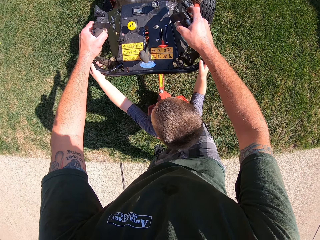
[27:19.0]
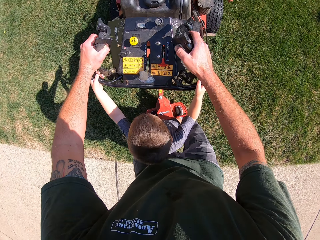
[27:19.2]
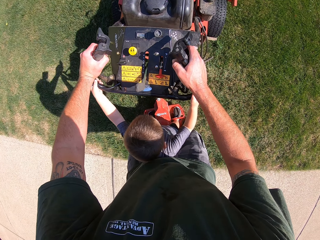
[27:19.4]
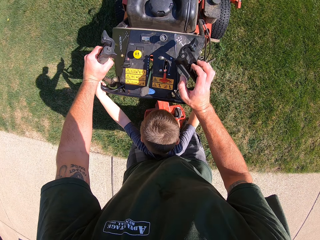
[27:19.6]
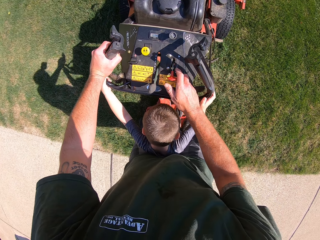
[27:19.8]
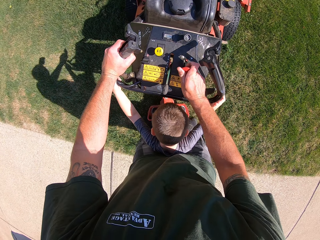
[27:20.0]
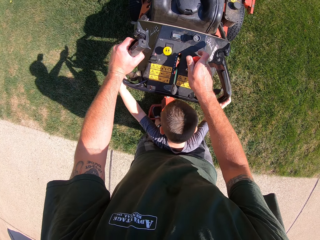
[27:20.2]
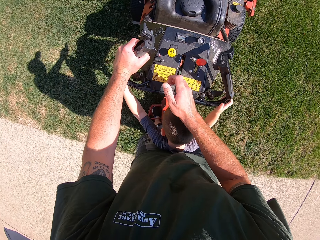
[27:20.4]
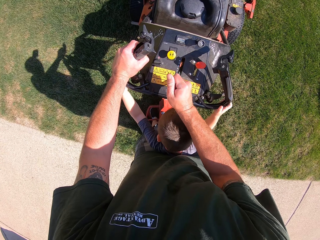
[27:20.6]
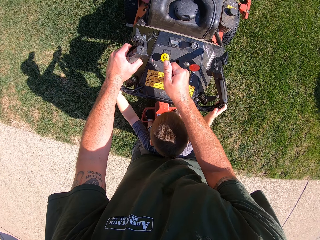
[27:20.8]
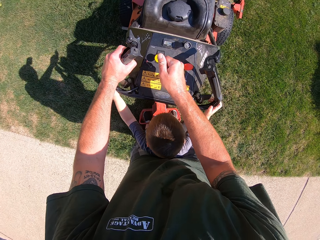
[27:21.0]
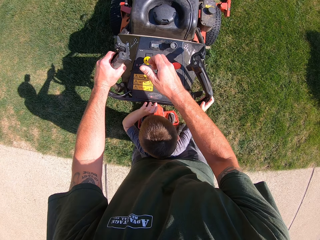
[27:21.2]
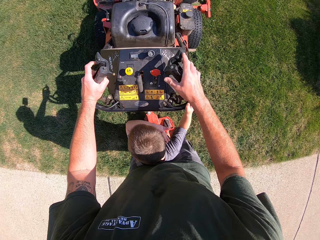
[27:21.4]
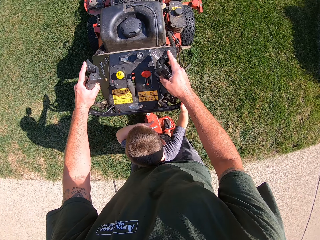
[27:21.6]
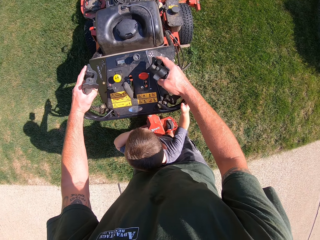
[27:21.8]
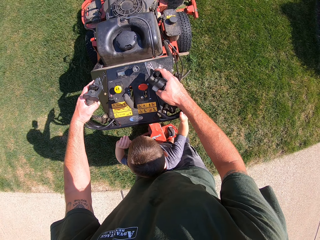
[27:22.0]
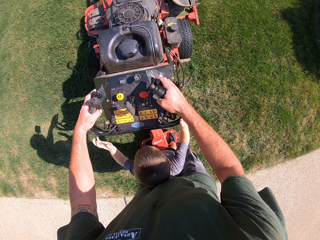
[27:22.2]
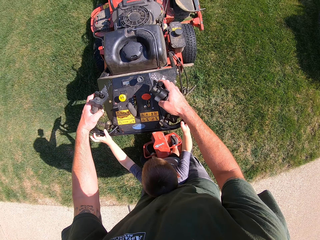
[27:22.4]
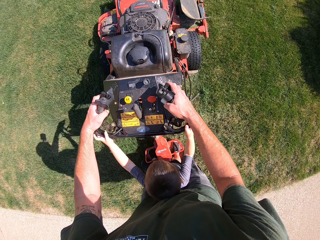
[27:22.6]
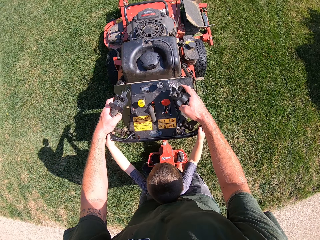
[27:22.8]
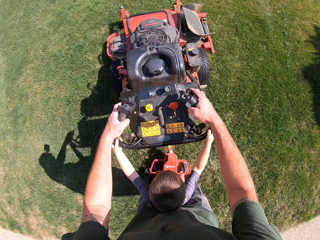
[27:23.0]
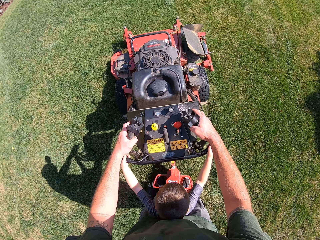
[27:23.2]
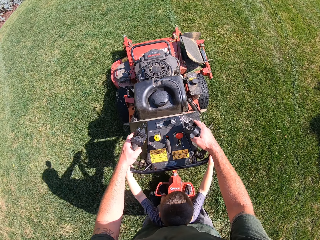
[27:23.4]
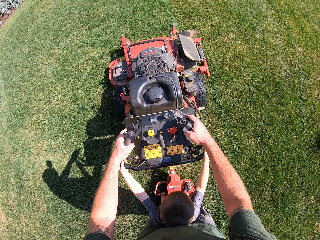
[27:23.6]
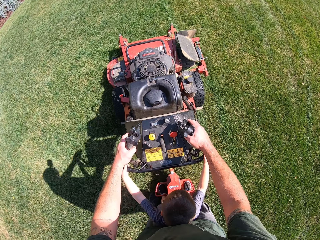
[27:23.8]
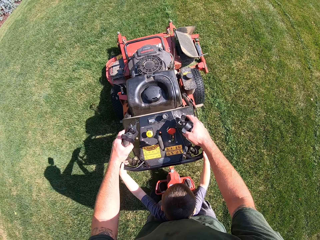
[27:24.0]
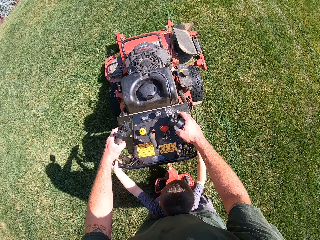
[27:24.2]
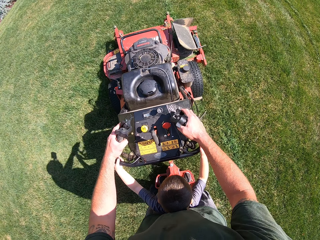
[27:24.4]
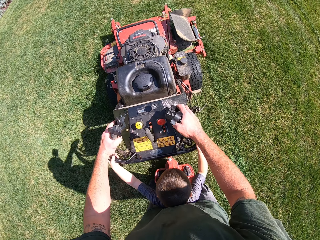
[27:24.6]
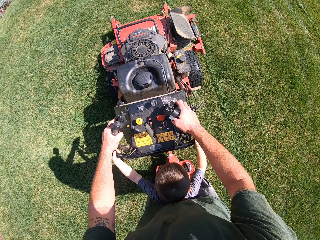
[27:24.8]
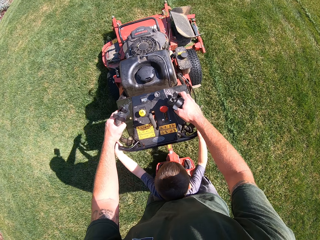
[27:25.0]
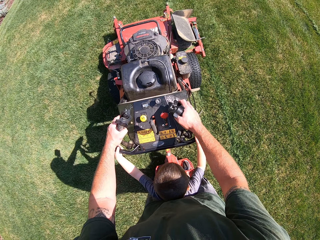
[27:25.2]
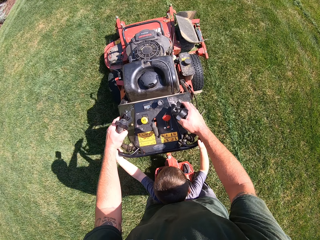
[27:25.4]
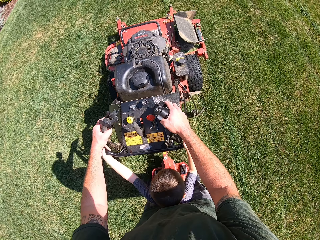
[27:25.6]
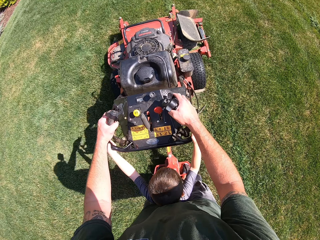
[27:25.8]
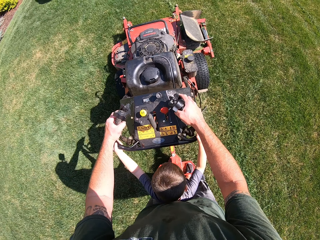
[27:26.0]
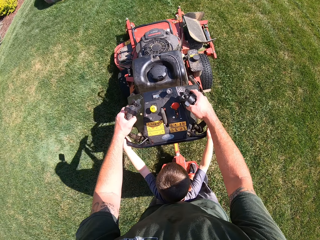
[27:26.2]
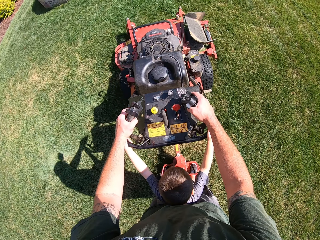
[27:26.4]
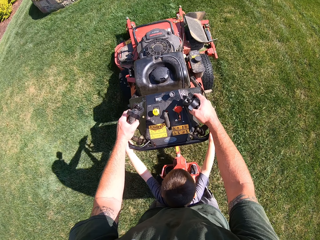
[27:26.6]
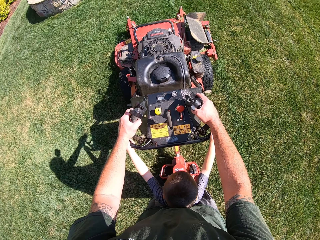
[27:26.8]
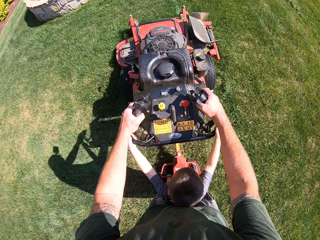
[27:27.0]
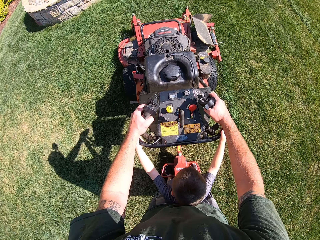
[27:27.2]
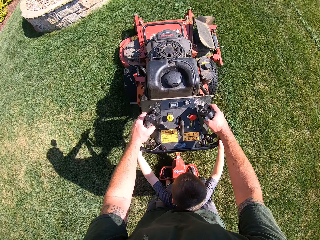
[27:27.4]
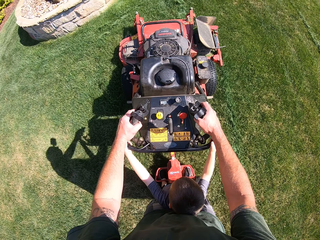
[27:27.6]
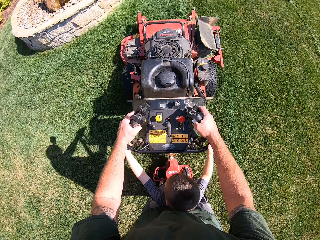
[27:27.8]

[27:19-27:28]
The camera wearer steps back on the stand-on pad of the lawn mower. He adjusts the lever on the lawn mower with his right hand. He adjusts the gear lever on the lawn mower with his right hand. The boy cleans his face with his left hand. The camera wearer holds the right steering handle of the lawn mower with his right hand. He presses the levers on the steering handles with both hands. He holds the gear levers. He mows the lawn with the lawn mower.

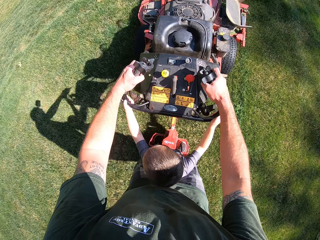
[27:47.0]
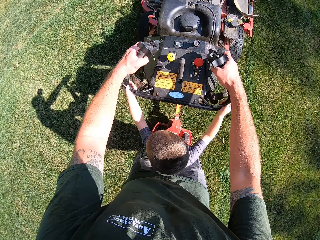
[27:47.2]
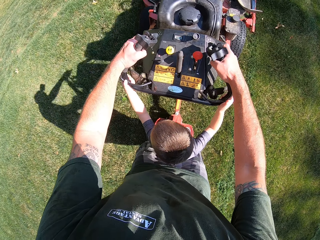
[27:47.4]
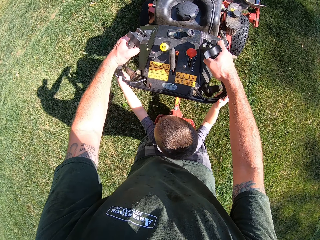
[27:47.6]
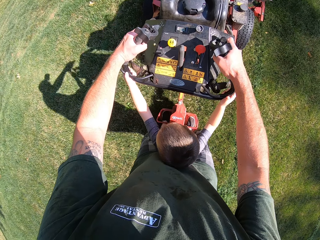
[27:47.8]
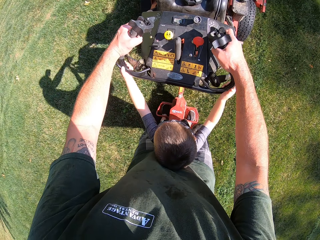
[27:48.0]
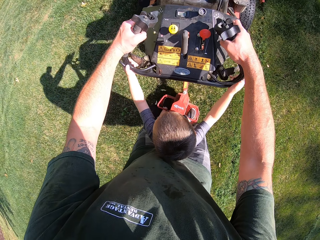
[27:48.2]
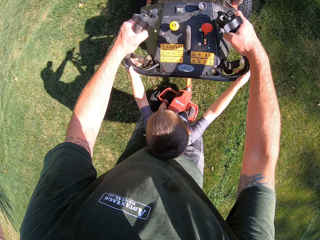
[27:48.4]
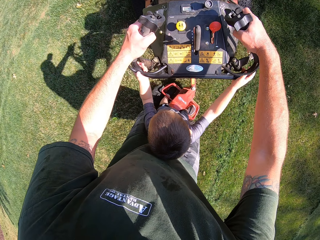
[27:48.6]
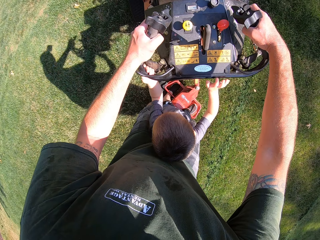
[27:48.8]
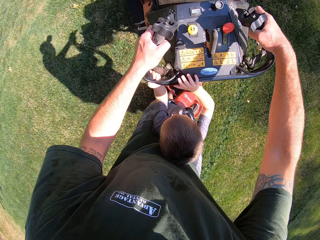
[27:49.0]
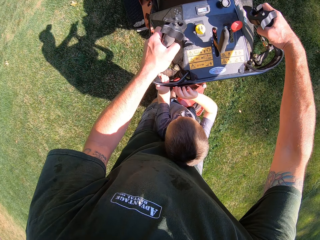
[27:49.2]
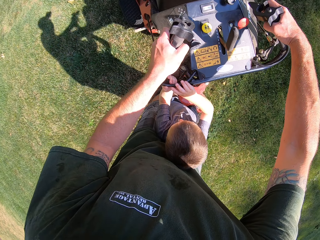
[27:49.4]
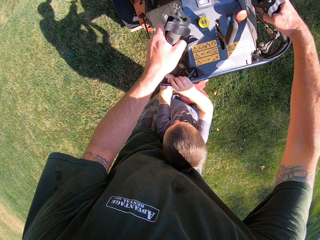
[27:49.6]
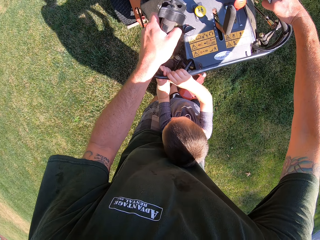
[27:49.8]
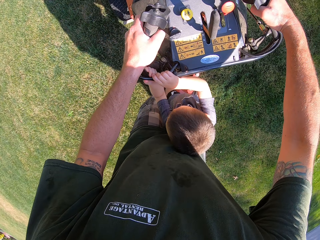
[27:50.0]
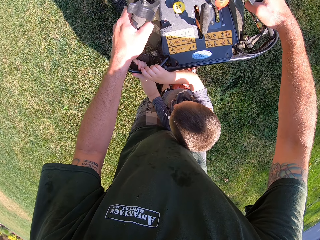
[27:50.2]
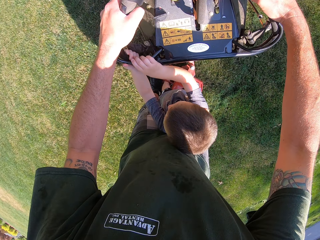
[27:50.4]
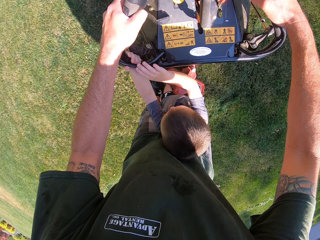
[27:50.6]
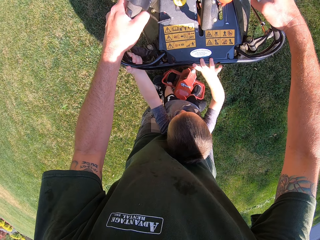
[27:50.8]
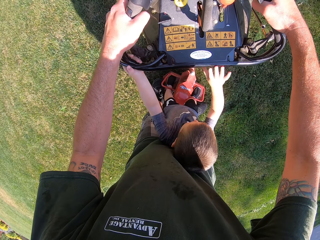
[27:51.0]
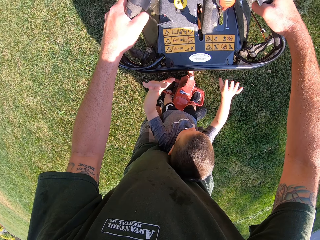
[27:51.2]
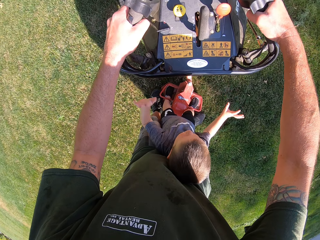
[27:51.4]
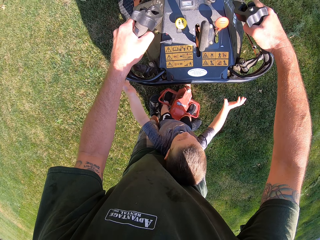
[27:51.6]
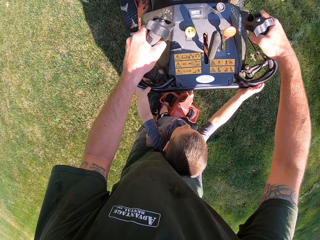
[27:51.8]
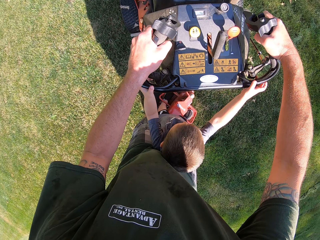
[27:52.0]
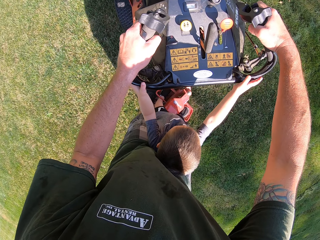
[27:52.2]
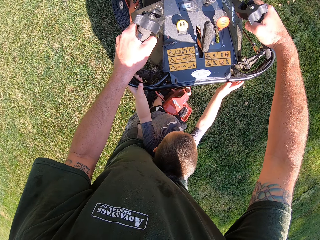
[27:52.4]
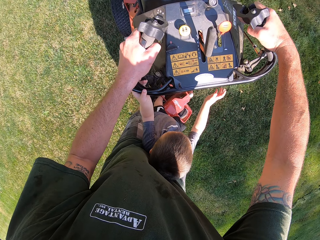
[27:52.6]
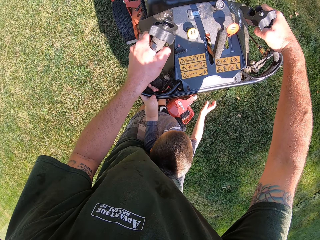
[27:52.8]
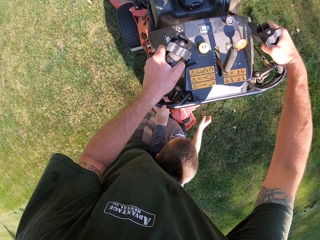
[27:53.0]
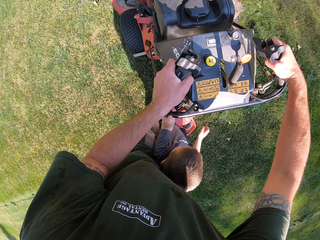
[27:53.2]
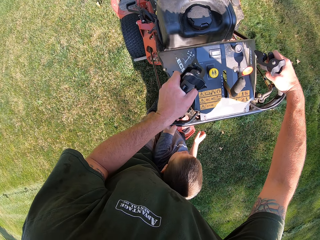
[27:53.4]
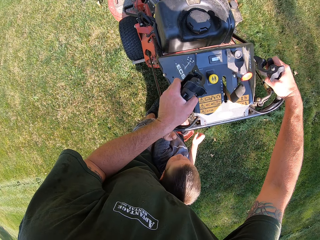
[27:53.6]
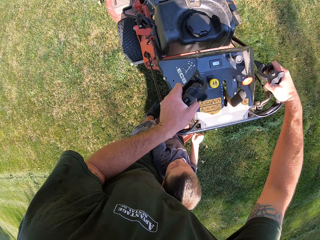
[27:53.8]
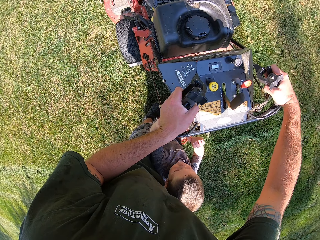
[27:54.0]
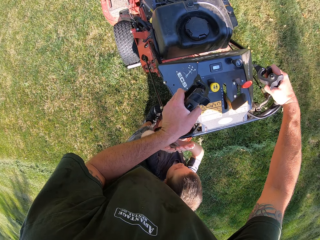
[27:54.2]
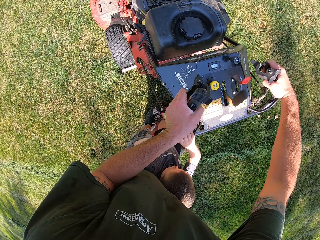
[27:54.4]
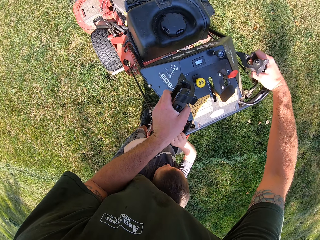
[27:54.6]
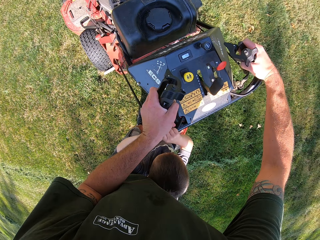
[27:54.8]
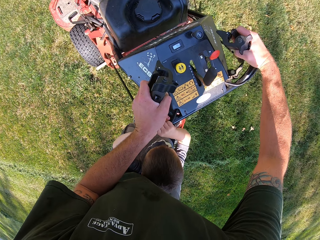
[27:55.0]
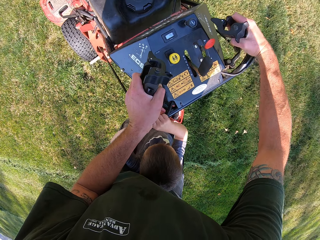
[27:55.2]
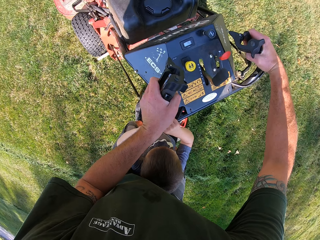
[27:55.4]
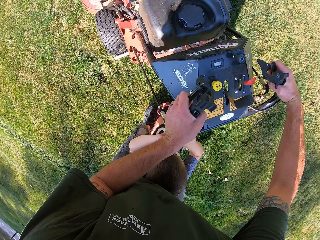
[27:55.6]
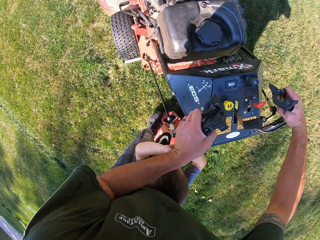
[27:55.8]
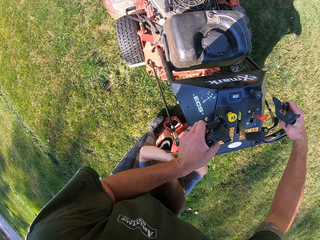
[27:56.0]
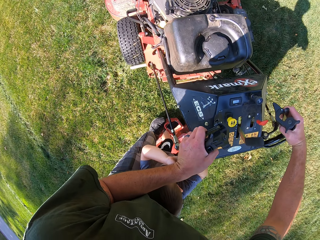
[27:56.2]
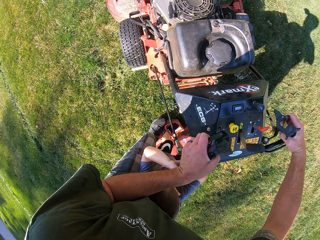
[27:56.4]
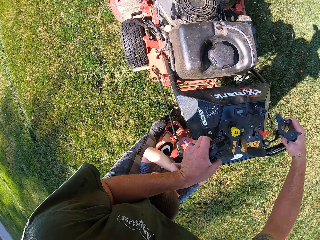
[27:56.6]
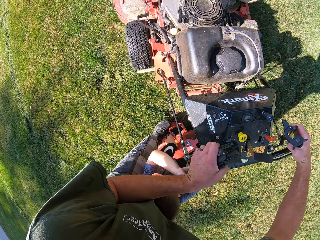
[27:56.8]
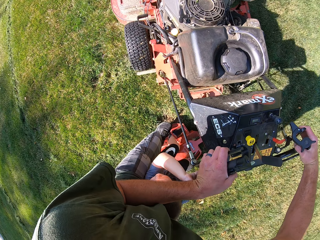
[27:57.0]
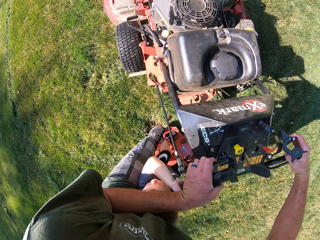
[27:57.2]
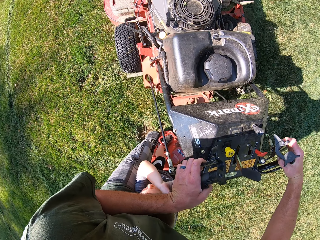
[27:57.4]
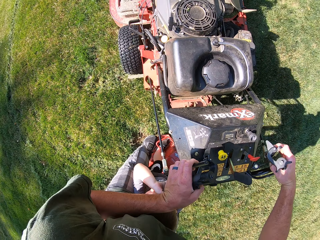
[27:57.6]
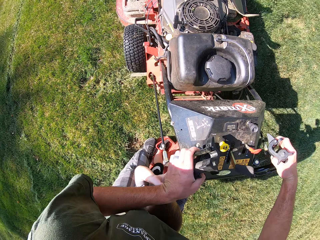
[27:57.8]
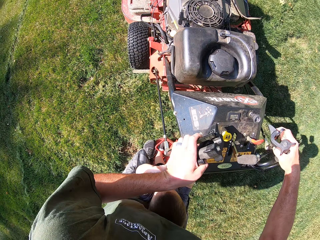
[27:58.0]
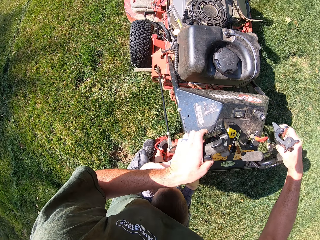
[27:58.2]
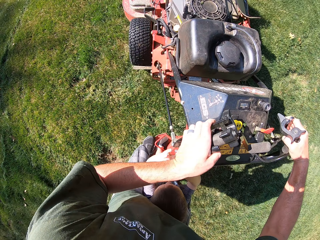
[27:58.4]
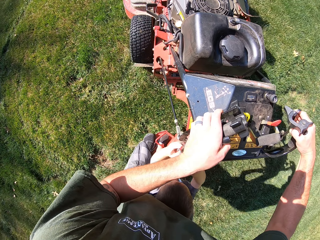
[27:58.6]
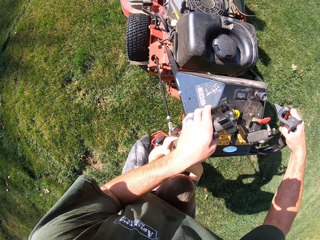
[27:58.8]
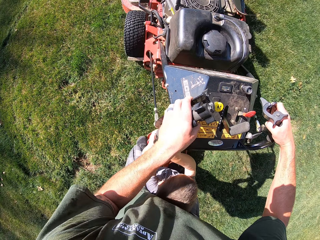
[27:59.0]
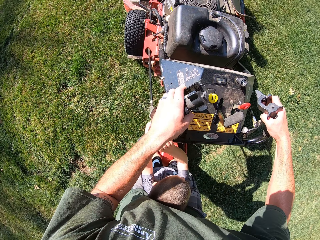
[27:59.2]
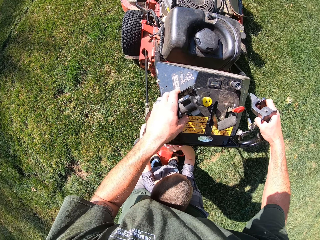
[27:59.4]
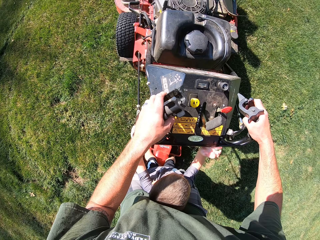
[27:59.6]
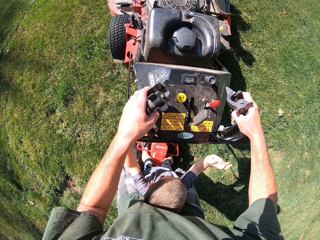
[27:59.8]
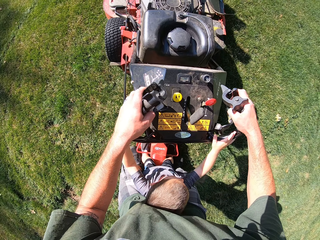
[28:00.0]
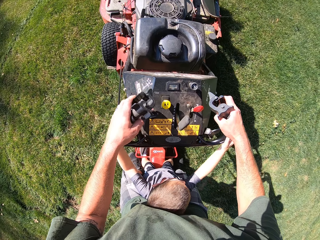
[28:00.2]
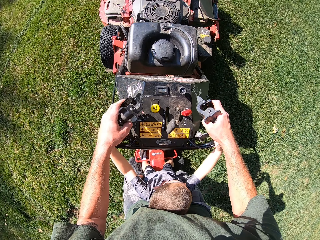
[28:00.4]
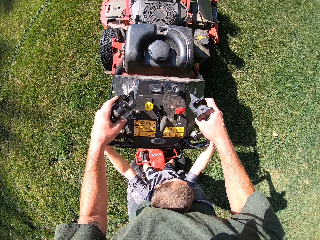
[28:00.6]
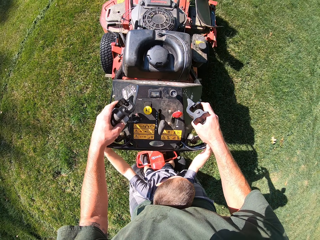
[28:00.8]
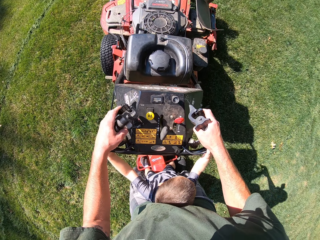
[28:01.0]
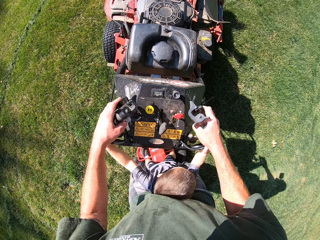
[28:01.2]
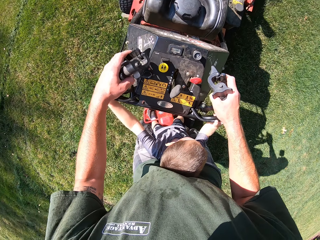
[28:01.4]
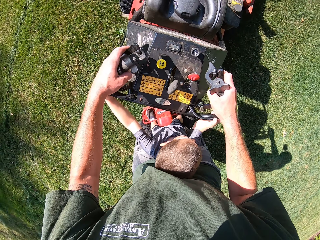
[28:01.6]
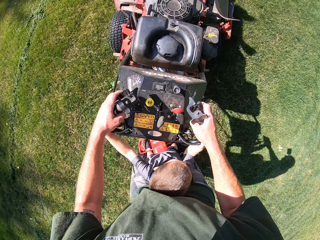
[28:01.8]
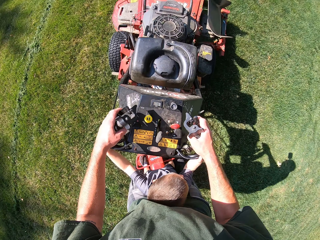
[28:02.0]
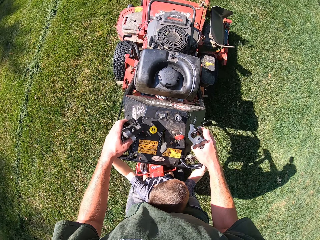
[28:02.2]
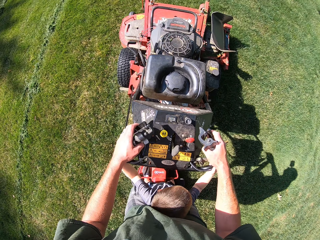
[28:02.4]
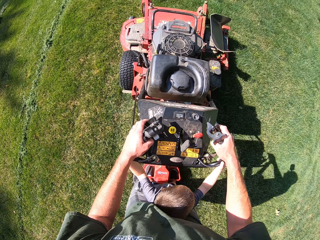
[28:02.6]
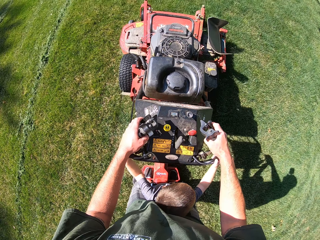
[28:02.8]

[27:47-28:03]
The boy holds the left steering handle of the lawn mower with his right hand. The camera wearer turns the lawn mower. The boy holds the steering handles with both hands. The boy holds the left steering handle of the lawn mower with his right hand.
